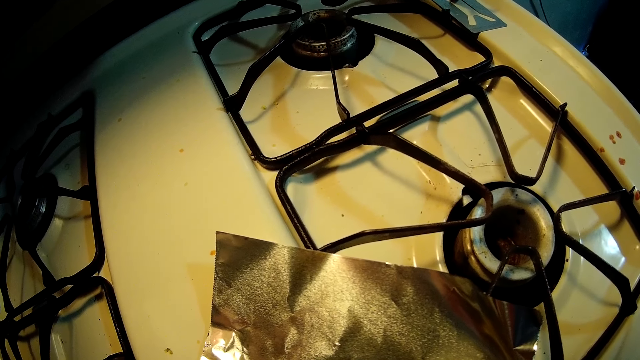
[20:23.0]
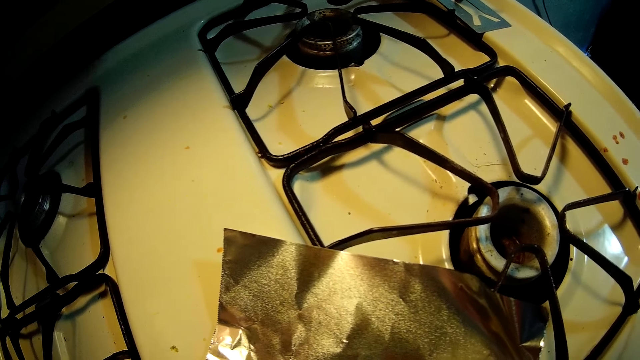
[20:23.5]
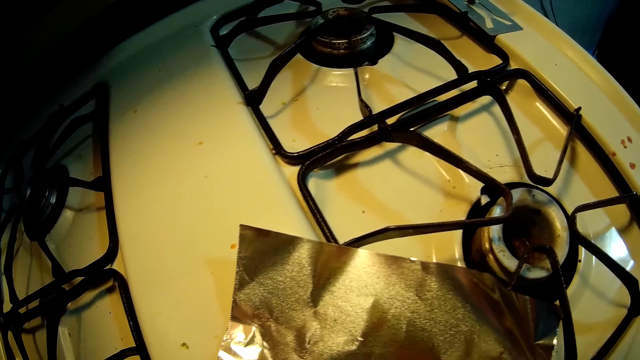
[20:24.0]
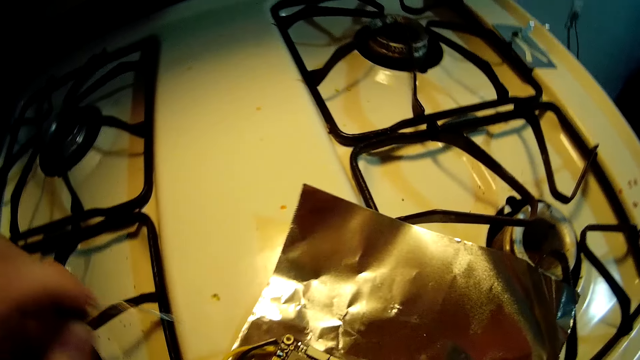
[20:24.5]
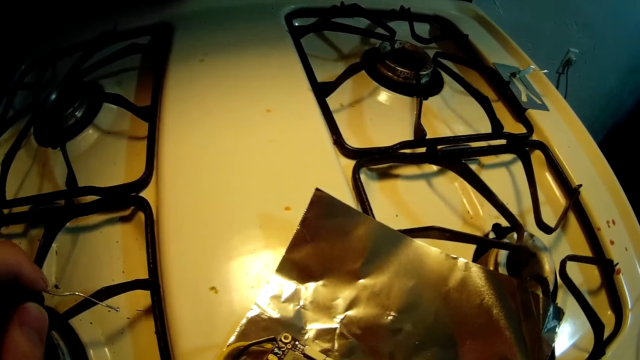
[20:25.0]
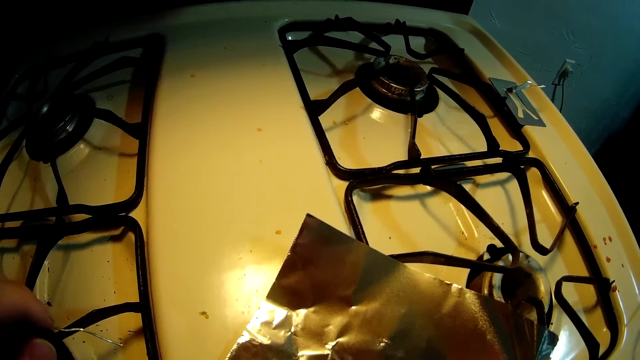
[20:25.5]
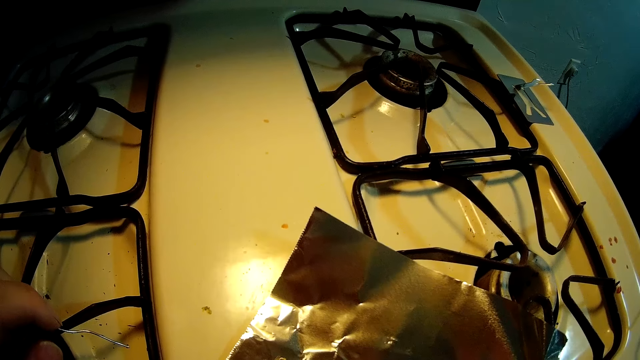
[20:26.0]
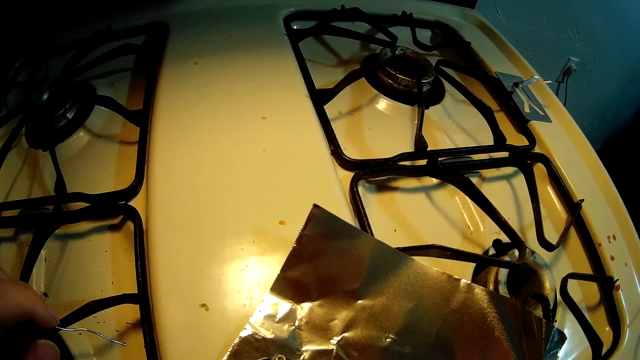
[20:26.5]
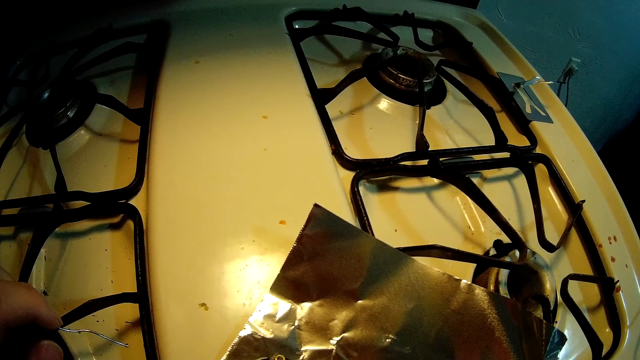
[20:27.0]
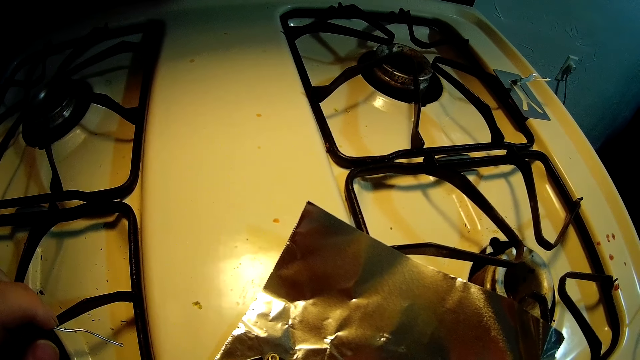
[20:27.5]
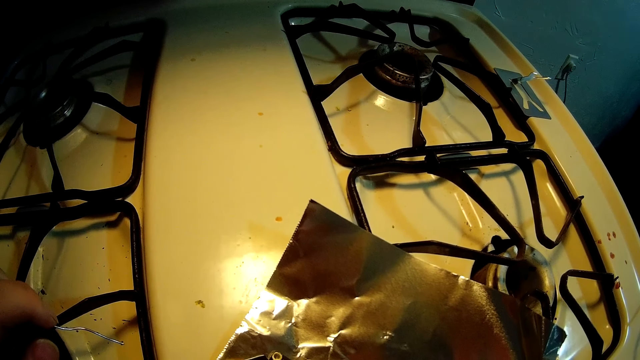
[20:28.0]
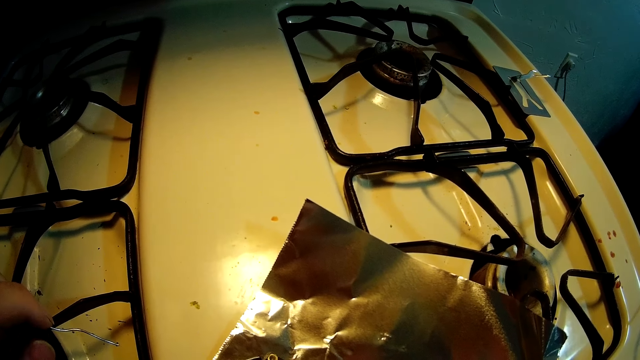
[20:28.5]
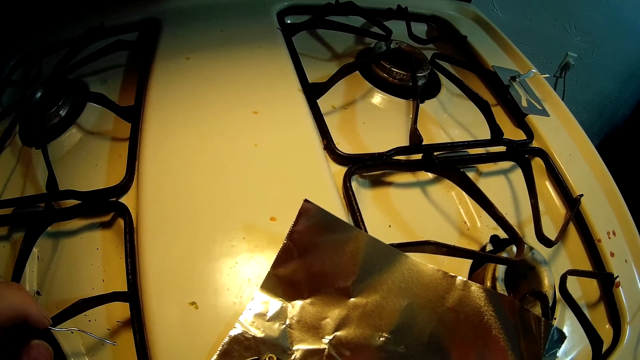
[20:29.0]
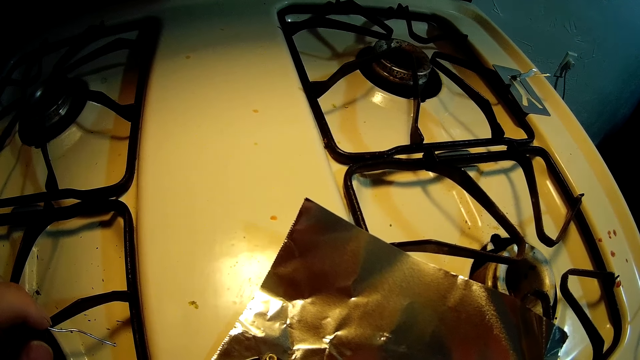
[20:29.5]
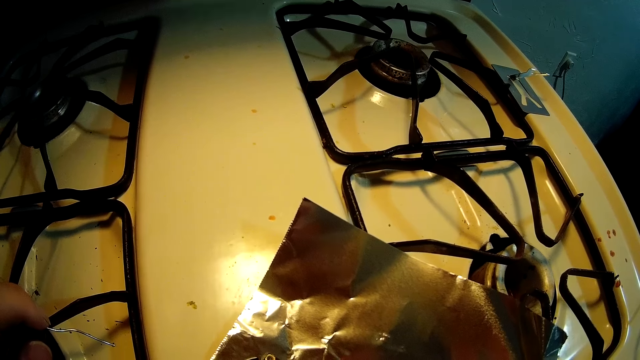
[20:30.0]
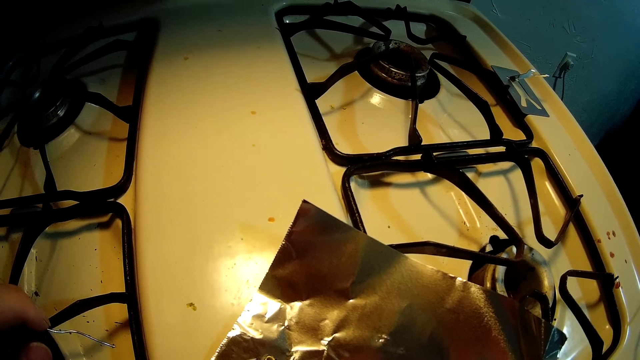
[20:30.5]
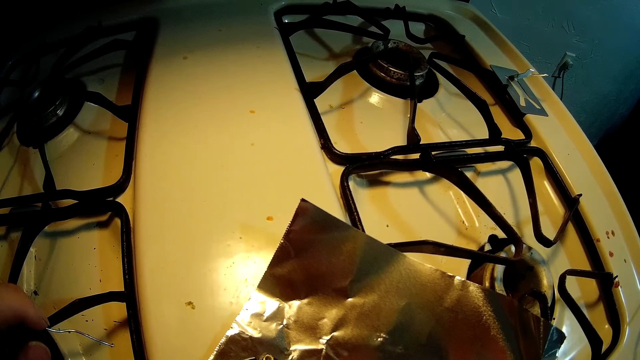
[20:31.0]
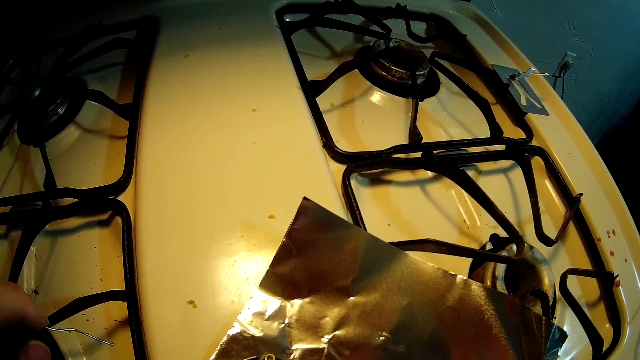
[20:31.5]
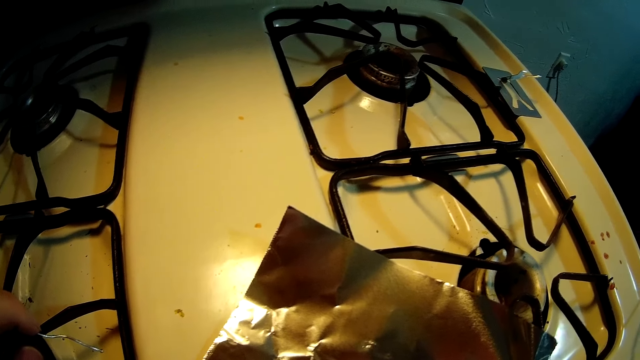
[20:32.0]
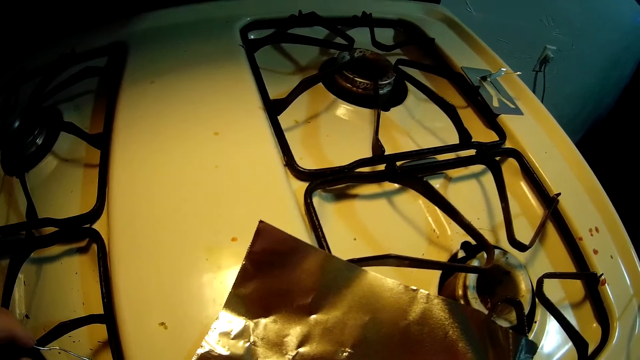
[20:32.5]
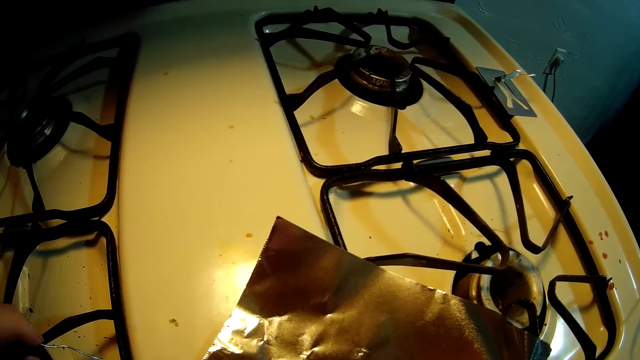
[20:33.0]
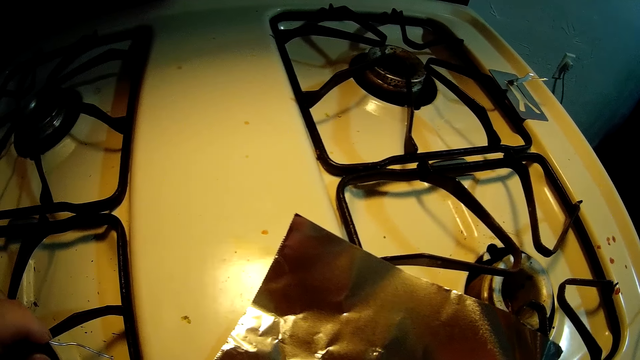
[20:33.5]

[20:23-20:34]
The camera wearer removes the soldering wire from the circuit board with his left hand.

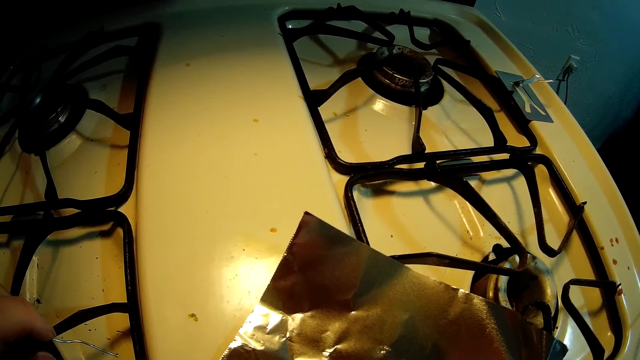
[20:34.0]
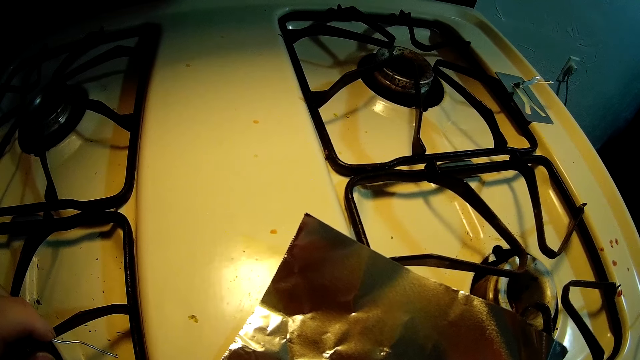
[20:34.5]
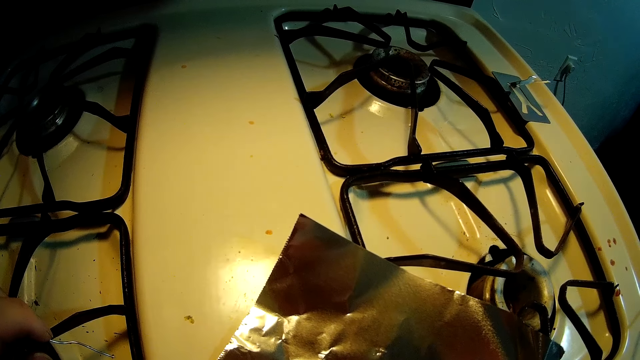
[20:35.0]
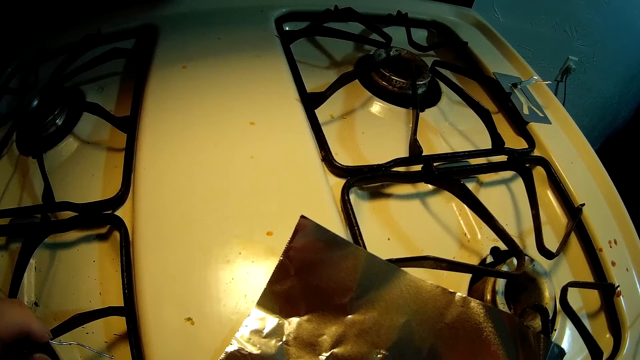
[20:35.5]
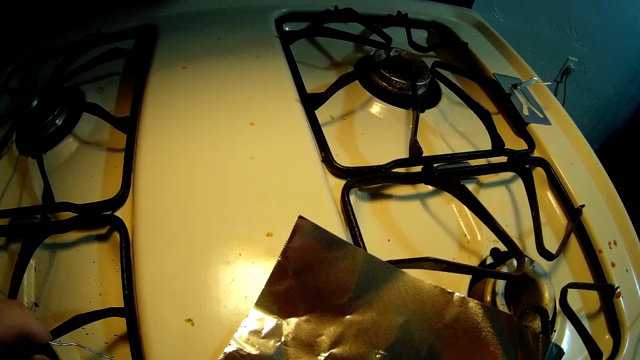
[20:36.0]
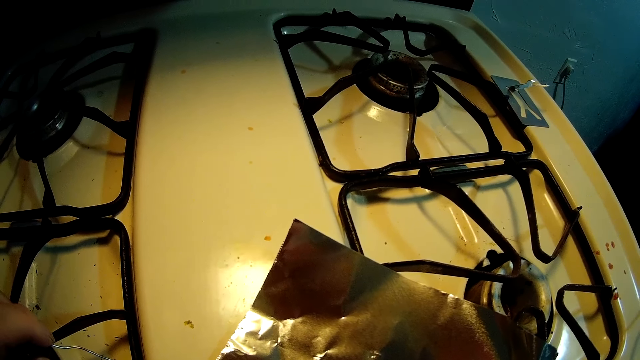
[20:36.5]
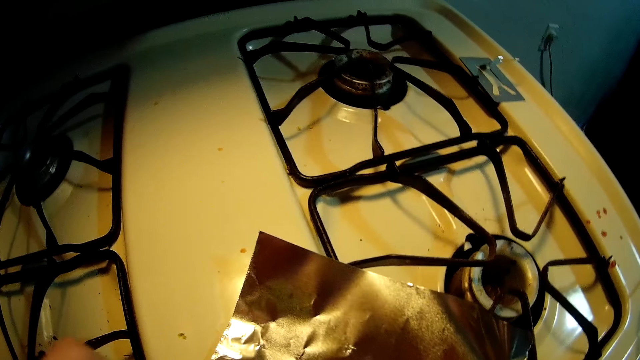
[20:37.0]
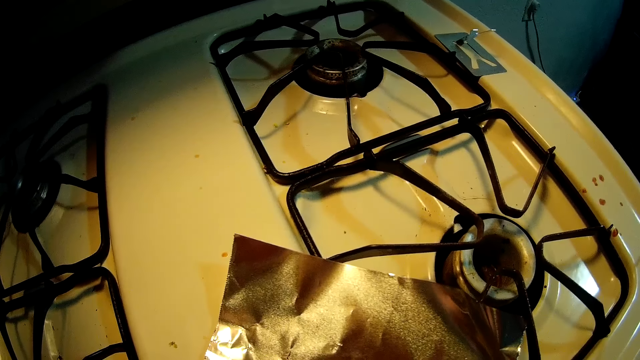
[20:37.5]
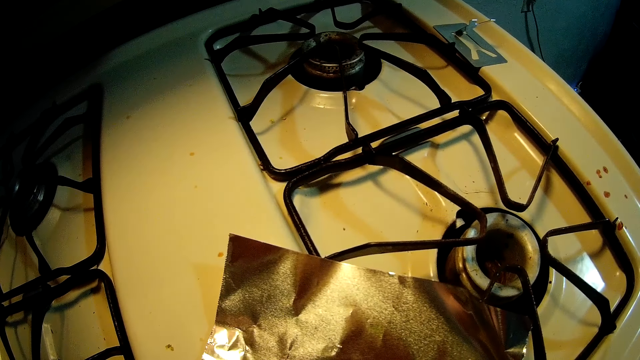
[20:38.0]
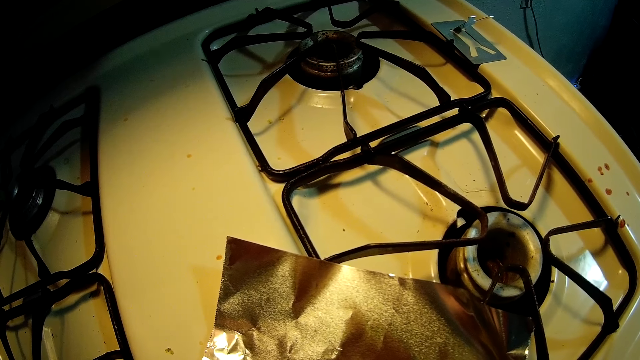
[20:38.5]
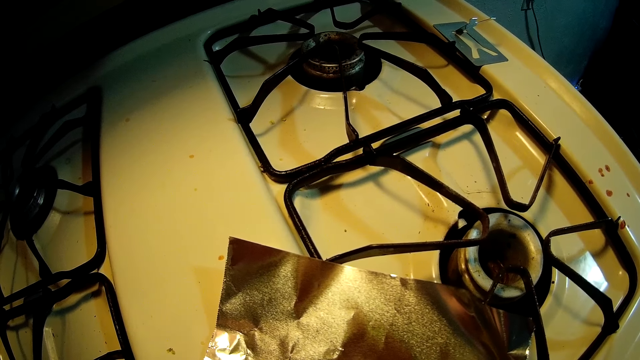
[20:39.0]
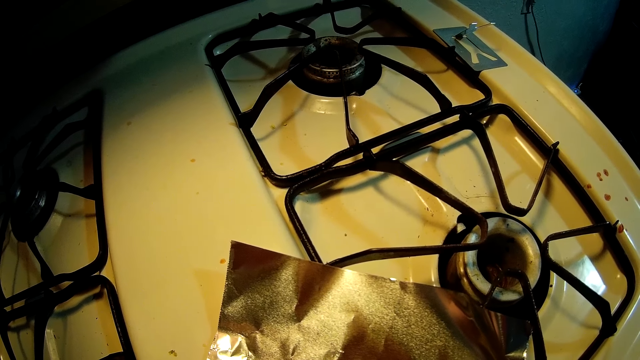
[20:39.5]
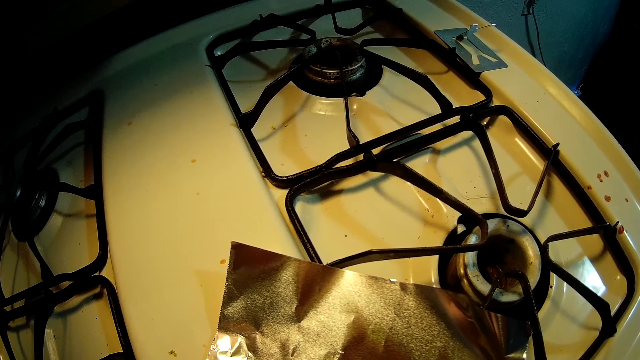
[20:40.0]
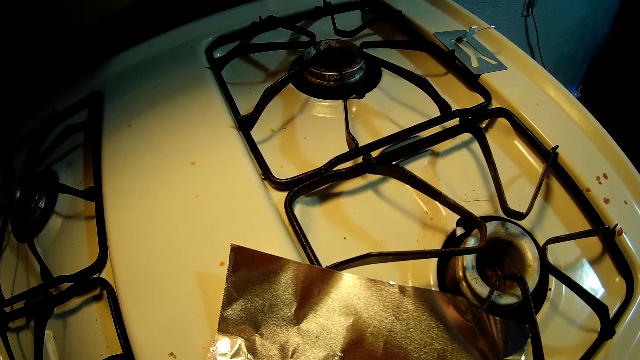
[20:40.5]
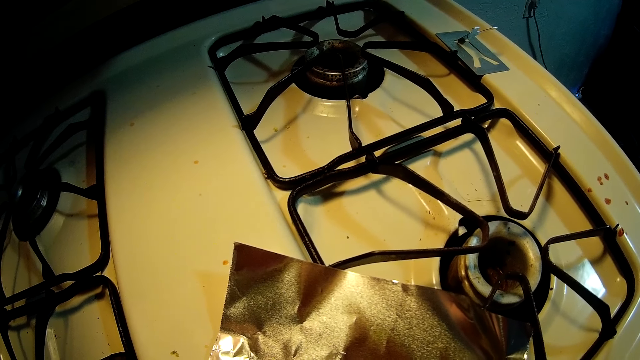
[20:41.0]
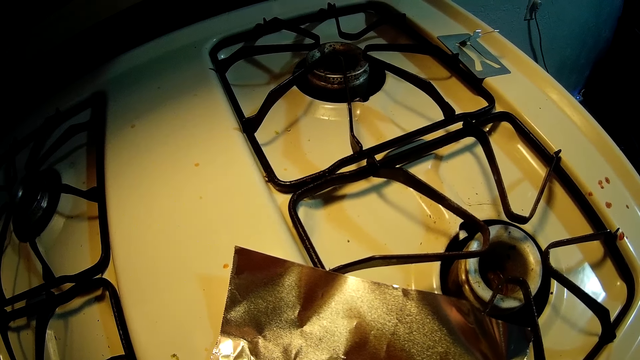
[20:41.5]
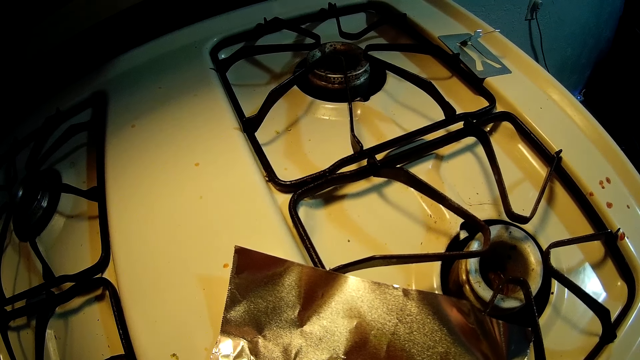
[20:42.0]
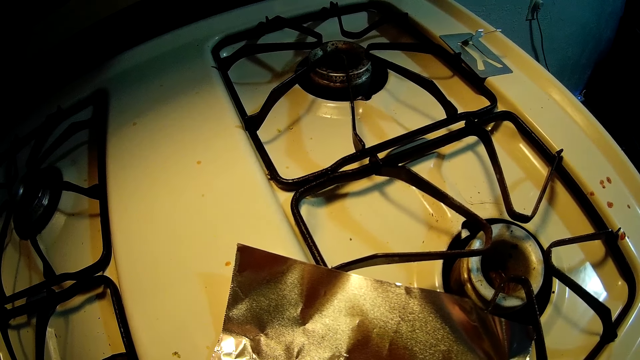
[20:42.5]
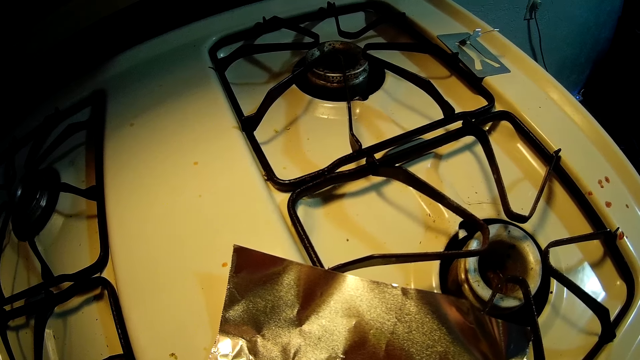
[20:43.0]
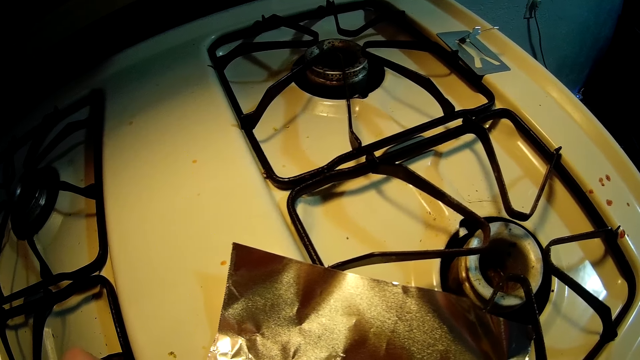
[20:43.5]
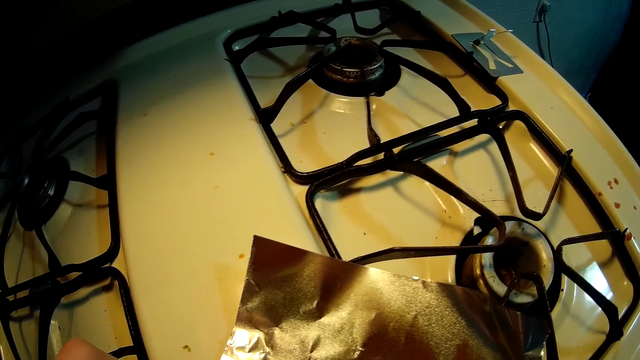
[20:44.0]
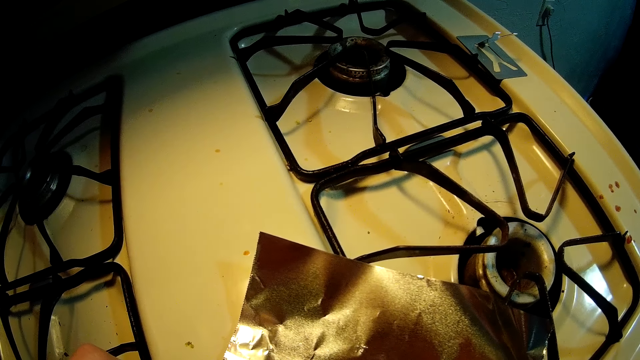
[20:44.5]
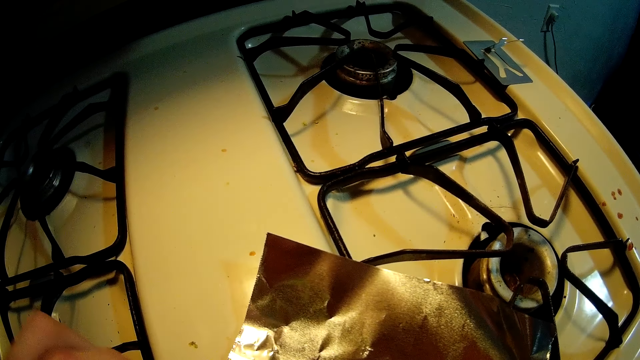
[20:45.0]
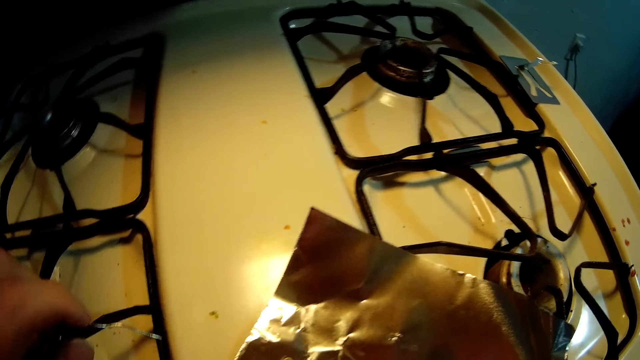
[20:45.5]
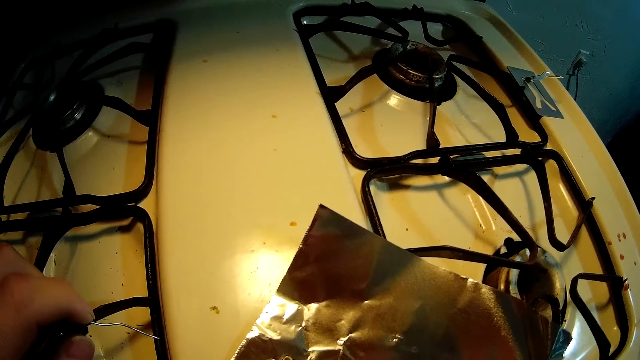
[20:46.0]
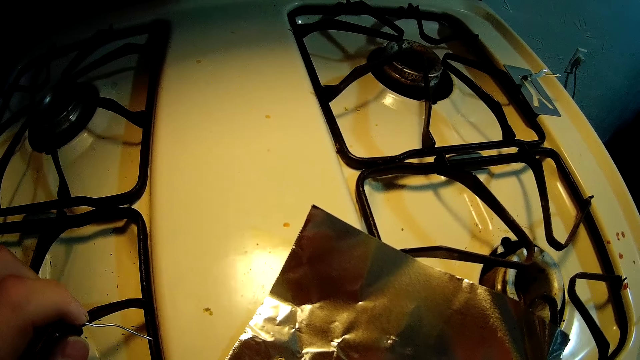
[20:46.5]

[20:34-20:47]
The camera wearer places the soldering wire on the circuit board. He removes the soldering wire from the circuit board with his left hand.
